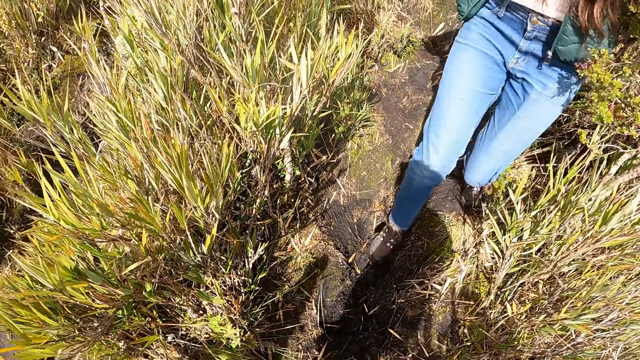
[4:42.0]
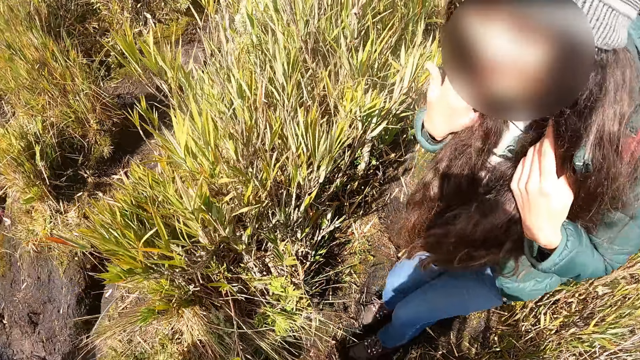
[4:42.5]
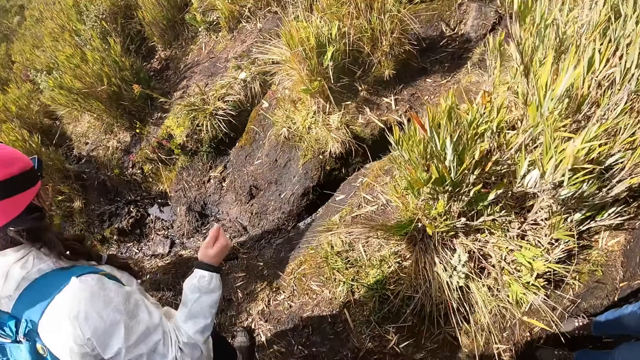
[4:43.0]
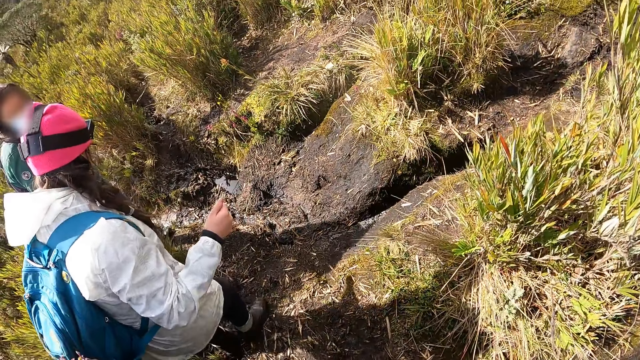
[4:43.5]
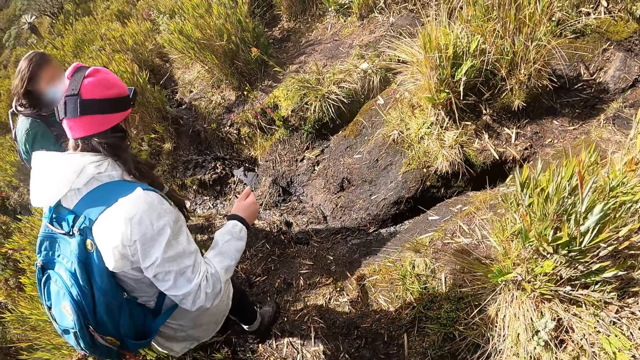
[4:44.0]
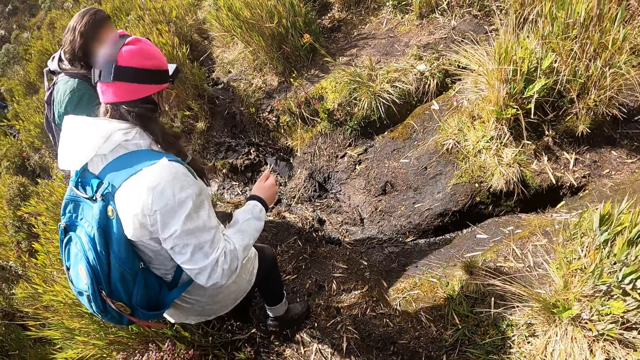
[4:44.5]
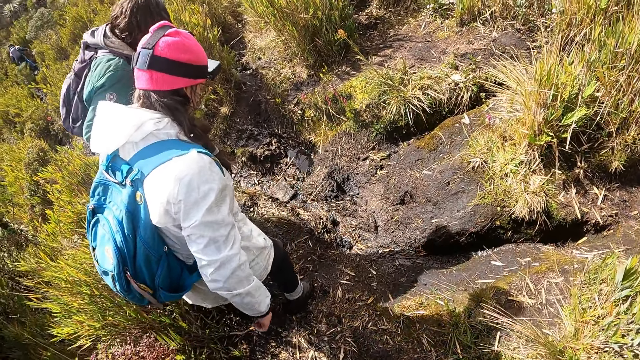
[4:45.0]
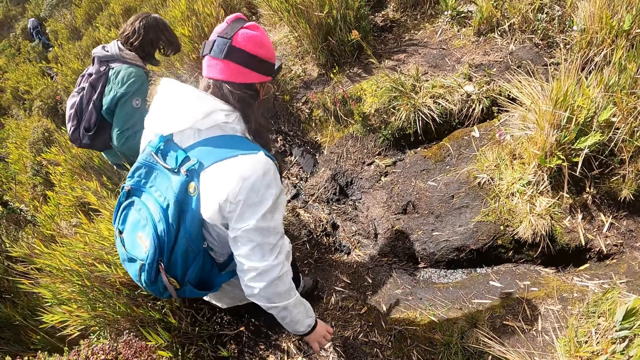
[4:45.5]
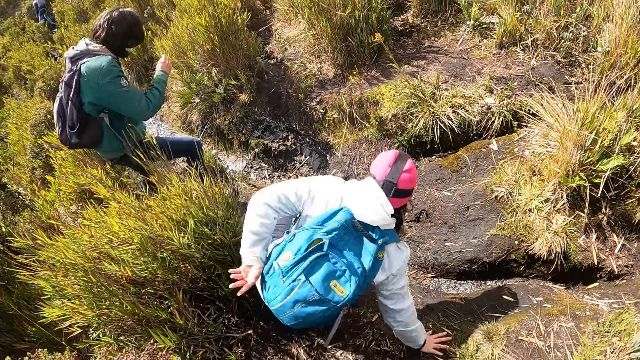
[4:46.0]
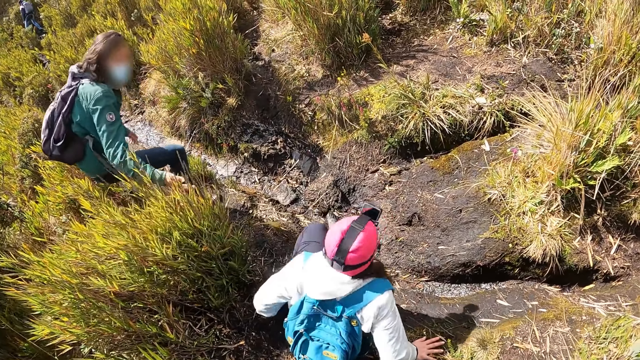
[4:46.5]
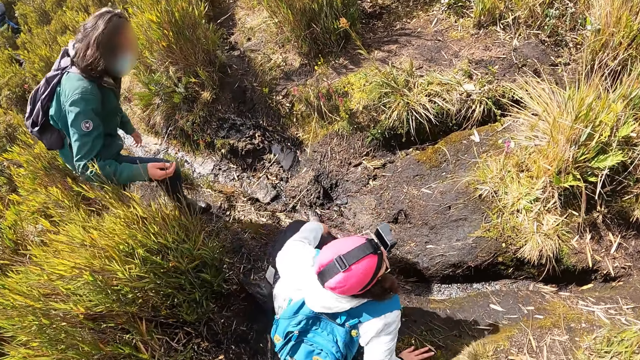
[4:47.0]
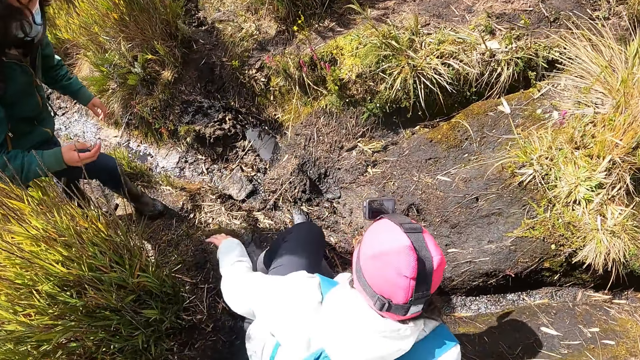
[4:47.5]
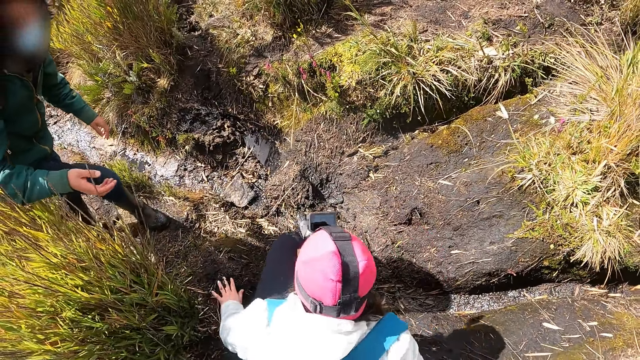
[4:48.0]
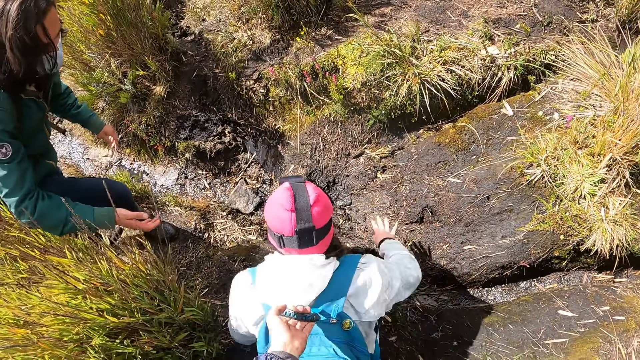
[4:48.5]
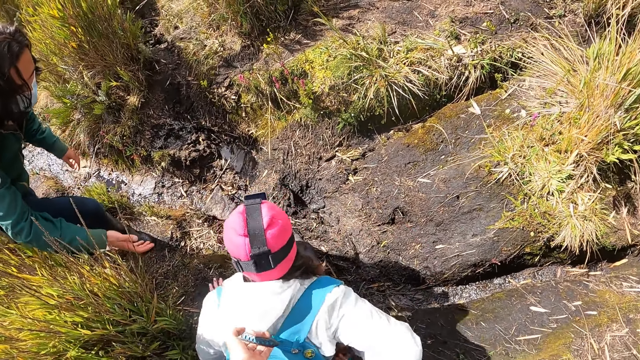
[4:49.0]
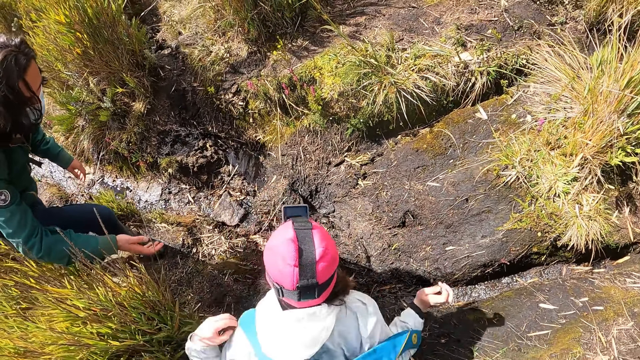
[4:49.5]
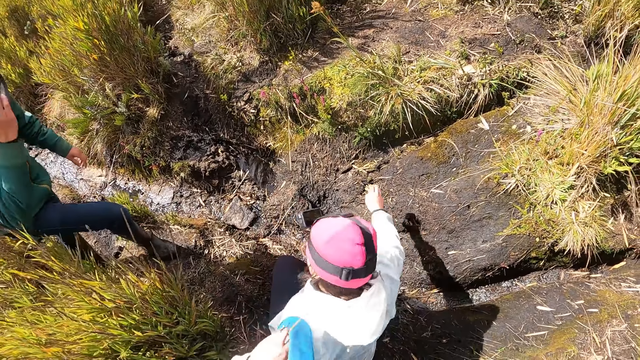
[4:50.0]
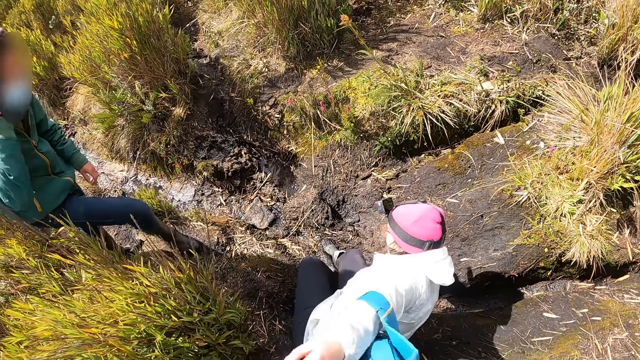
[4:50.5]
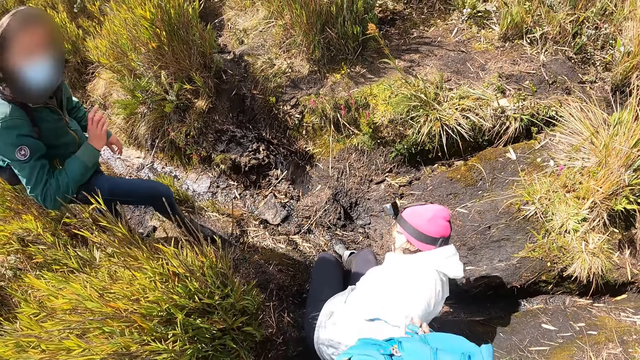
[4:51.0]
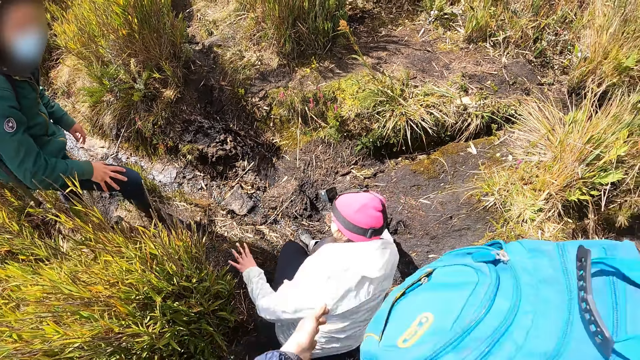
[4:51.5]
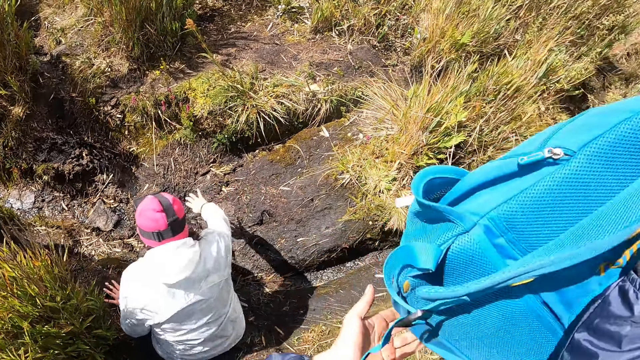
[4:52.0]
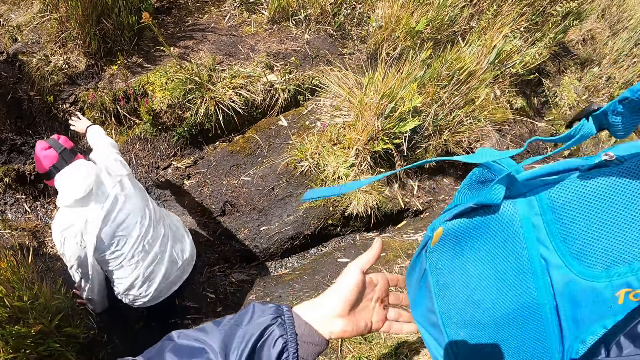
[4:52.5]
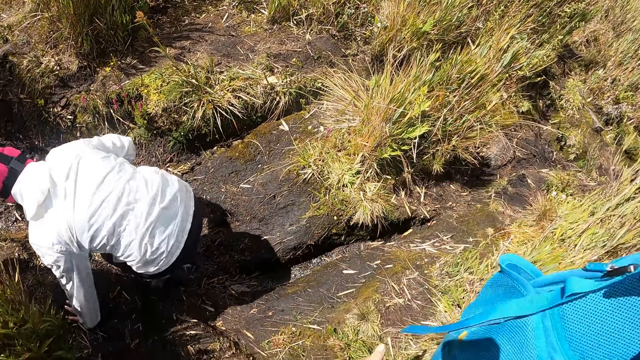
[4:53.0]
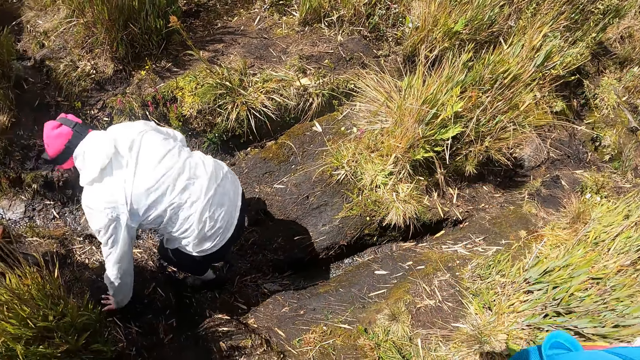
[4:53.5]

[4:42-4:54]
A person jumps towards the camera wearer. The camera wearer turns around. A woman walks on the grassland. Another woman places her left hand on a backpack on her back. The other woman places her right hand on the floor. The camera wearer looks at the other woman. He leans towards the other woman. The other woman places her left hand on the floor. The other woman removes the backpack from her back with her right hand. The camera wearer collects the other woman's backpack from her back with his left hand. The first woman touches her hair with her right hand. The first woman places her right hand on her right leg. The other woman places her left hand on the floor. The camera wearer carries the backpack with both hands. He holds the backpack.

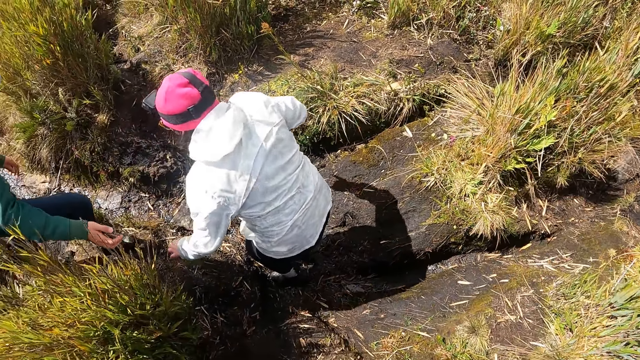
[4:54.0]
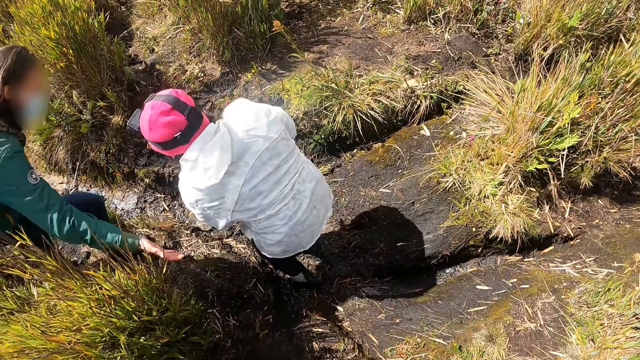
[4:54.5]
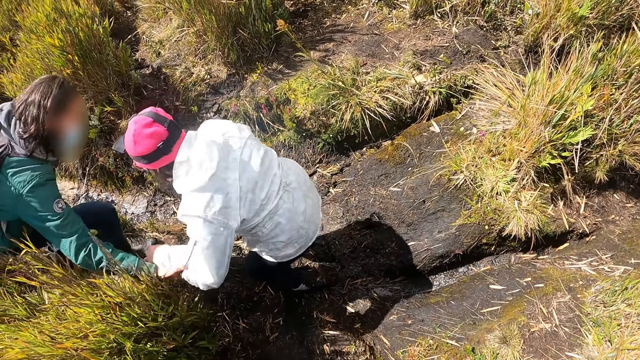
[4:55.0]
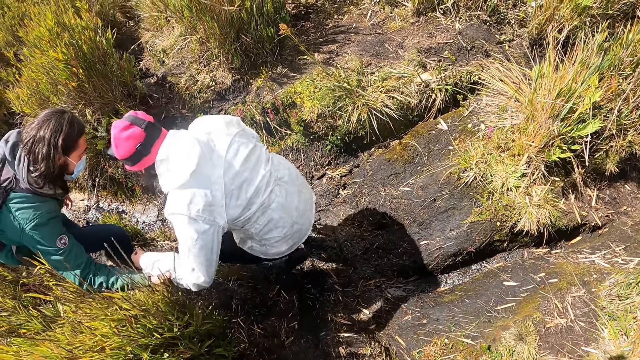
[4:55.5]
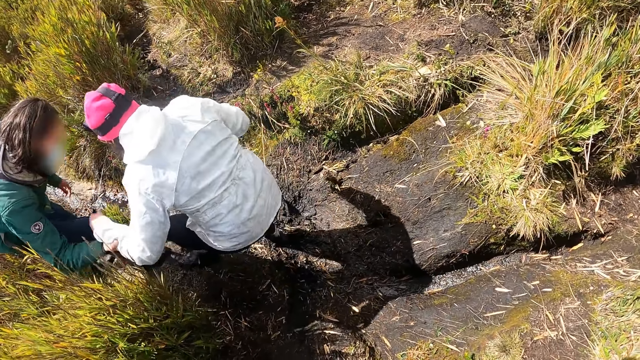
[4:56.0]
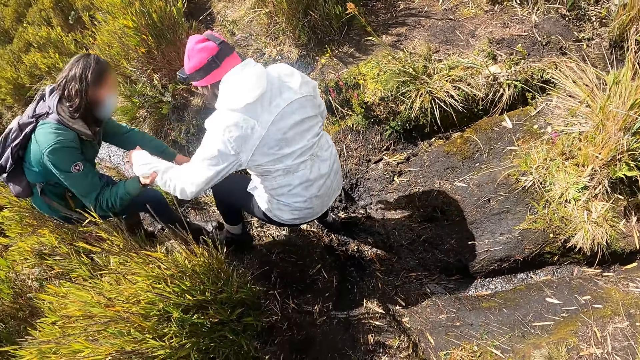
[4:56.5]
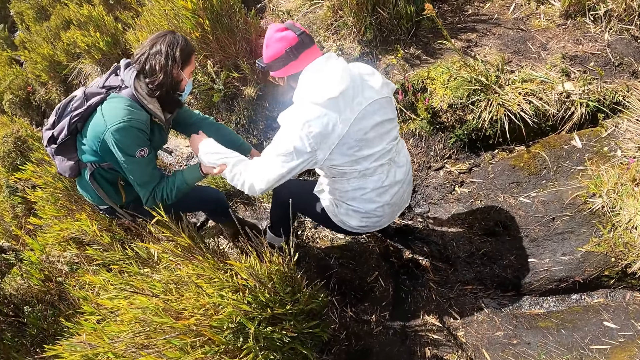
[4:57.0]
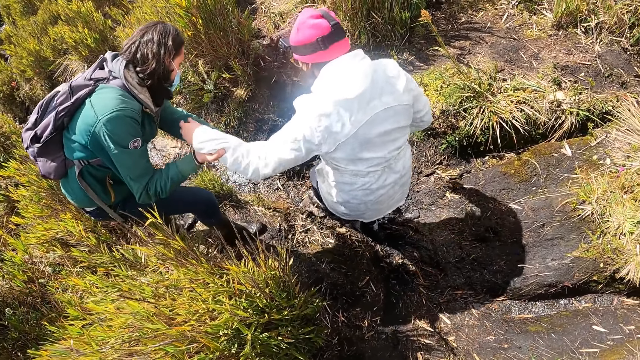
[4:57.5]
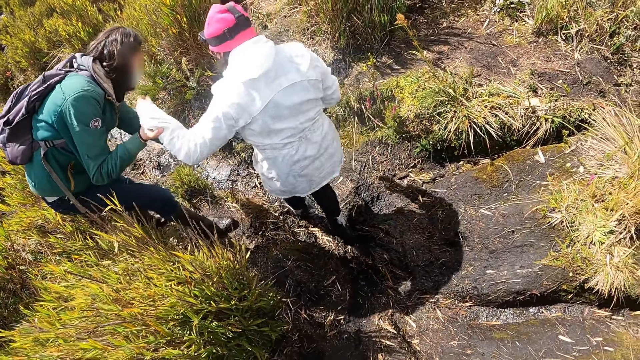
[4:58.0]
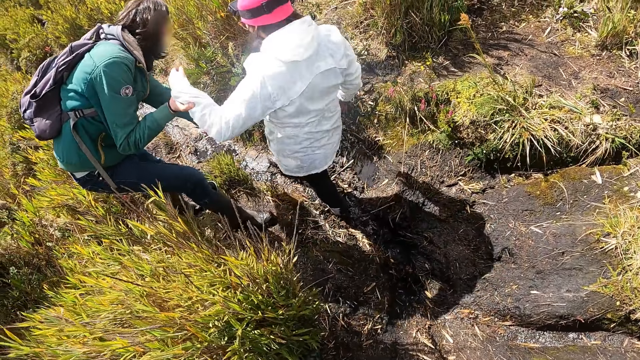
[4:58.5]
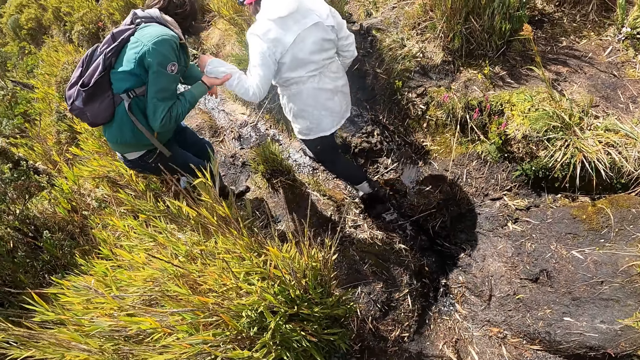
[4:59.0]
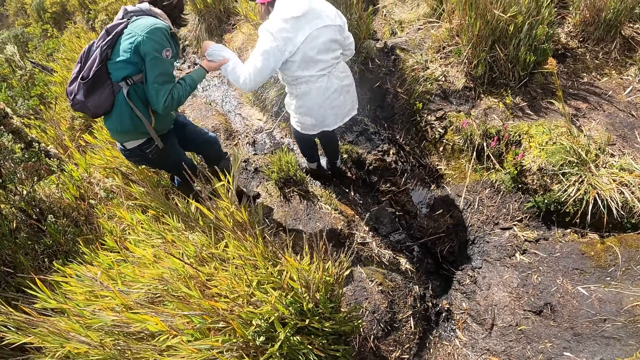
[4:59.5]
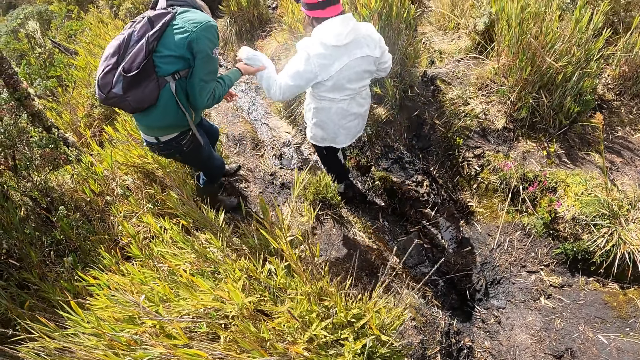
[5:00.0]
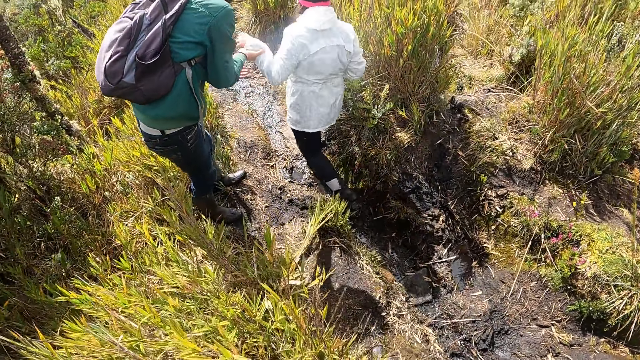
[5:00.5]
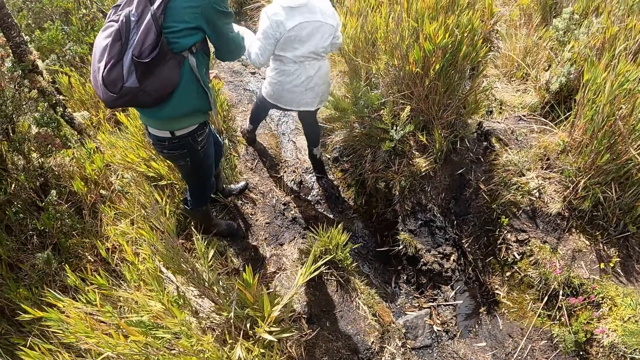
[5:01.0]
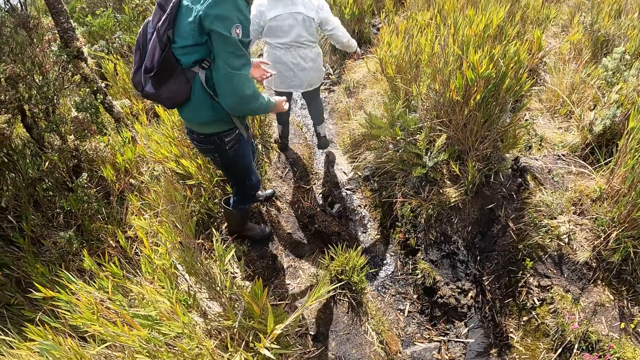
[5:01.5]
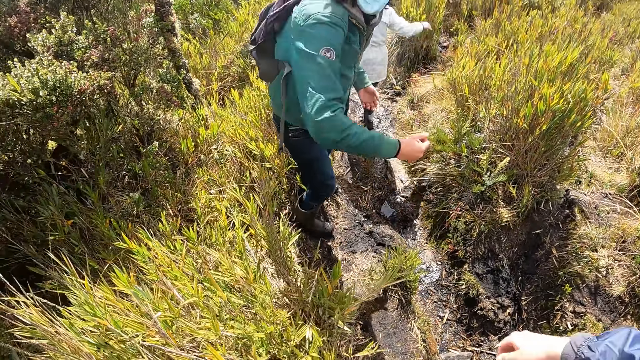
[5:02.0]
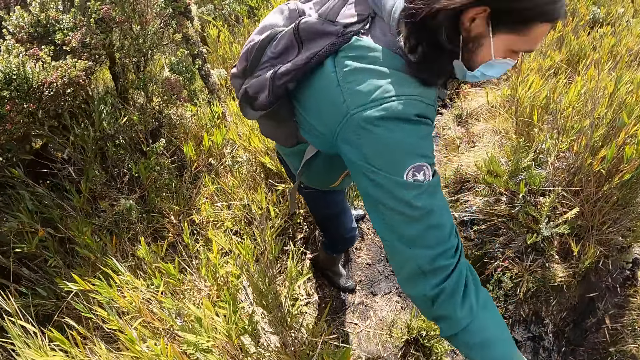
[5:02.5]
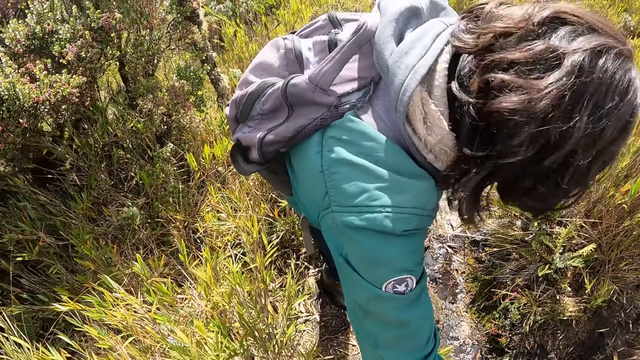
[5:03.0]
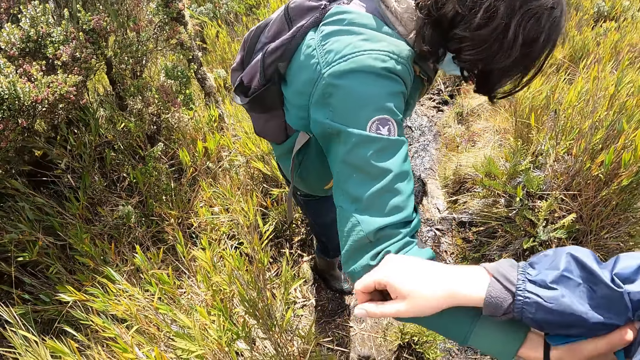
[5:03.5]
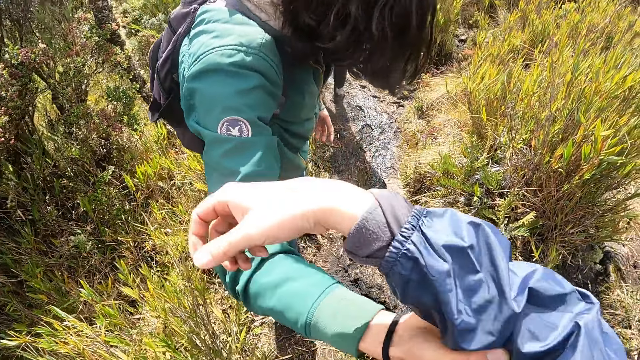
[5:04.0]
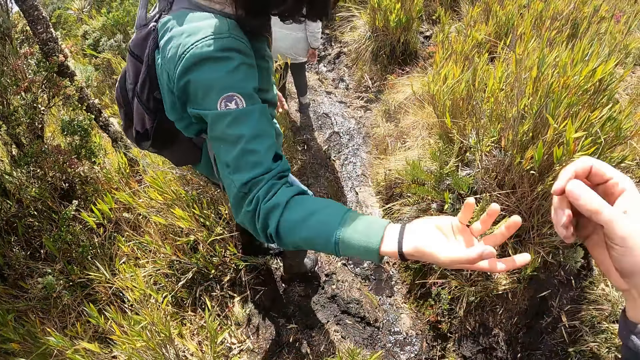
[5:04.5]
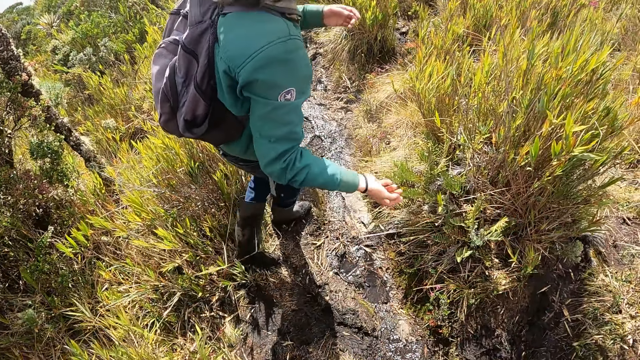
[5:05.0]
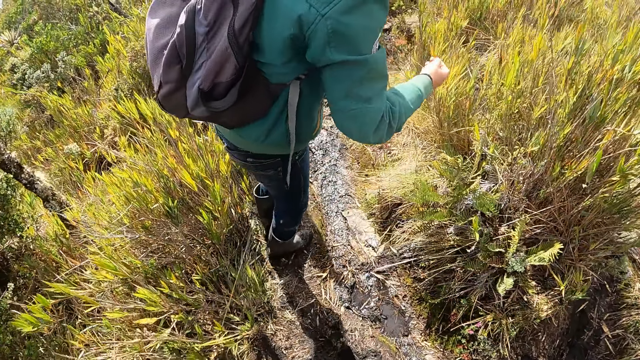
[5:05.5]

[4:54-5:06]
A woman walks on the mud trail. Another woman holds the first woman's left hand. The first woman walks on the grassland. The other woman holds the camera wearer's right hand. A man assists the camera wearer. The camera wearer walks on the trail. The other woman walks on the grassland.
